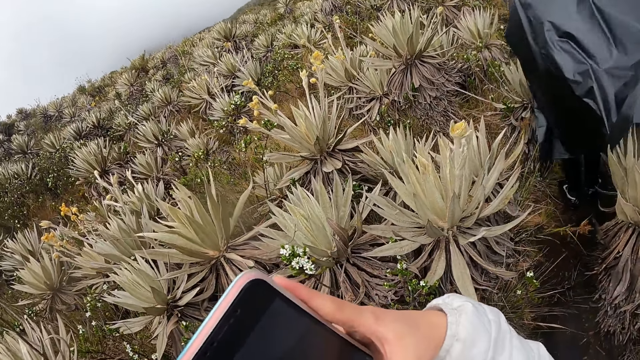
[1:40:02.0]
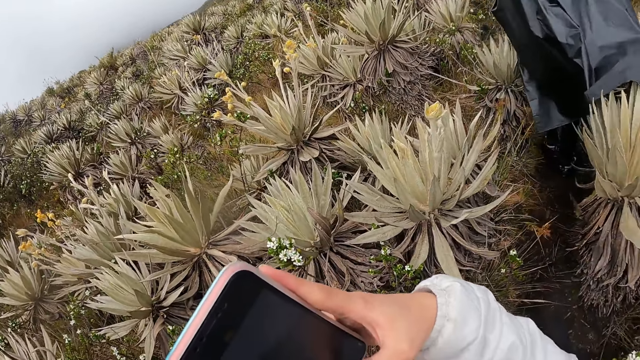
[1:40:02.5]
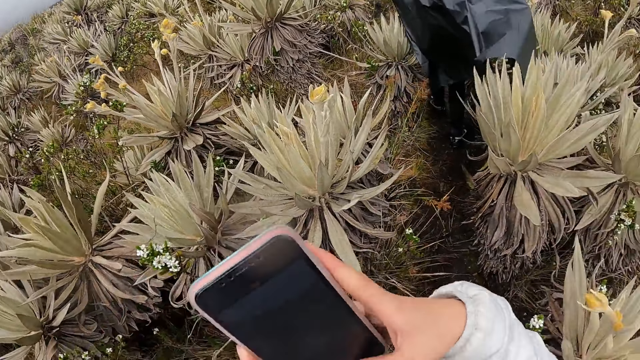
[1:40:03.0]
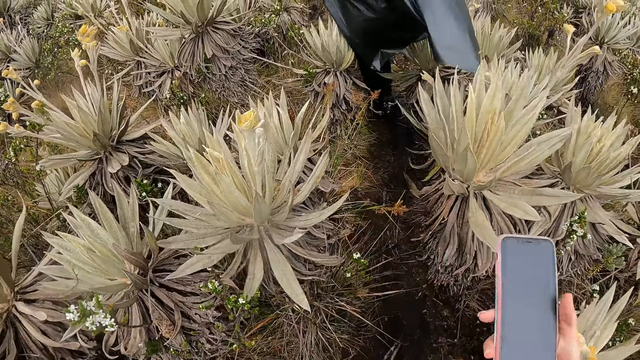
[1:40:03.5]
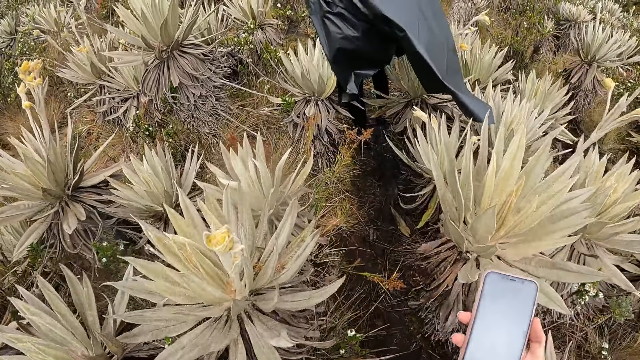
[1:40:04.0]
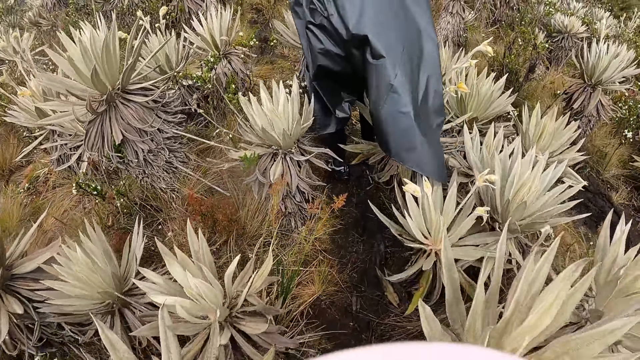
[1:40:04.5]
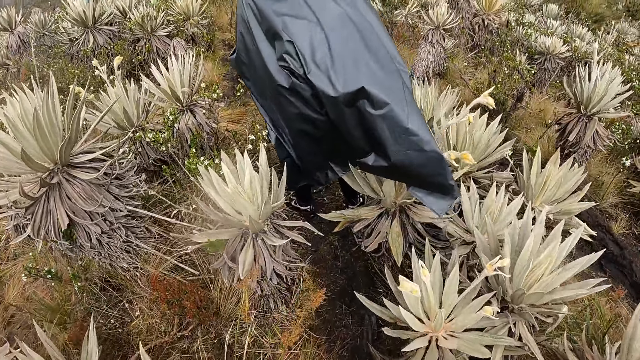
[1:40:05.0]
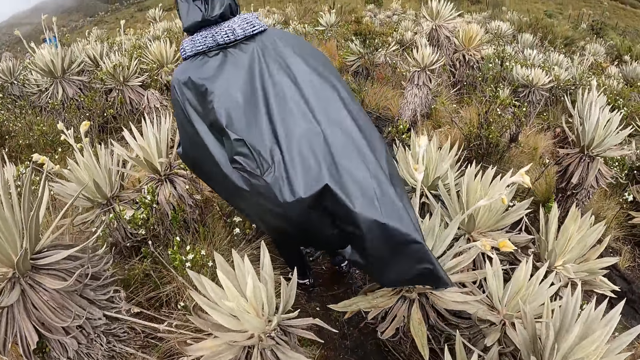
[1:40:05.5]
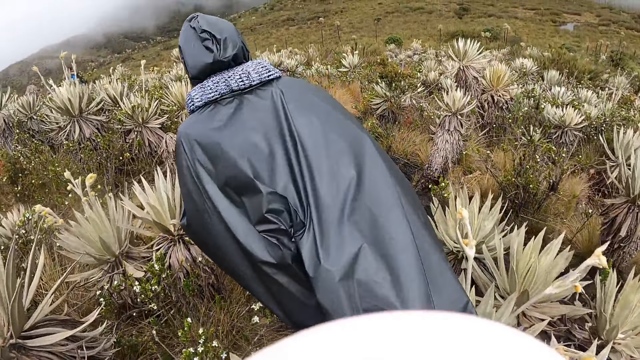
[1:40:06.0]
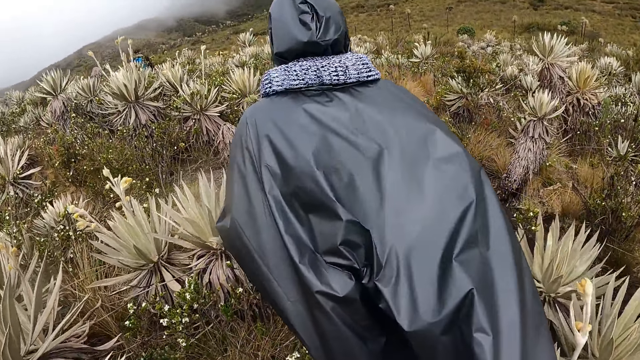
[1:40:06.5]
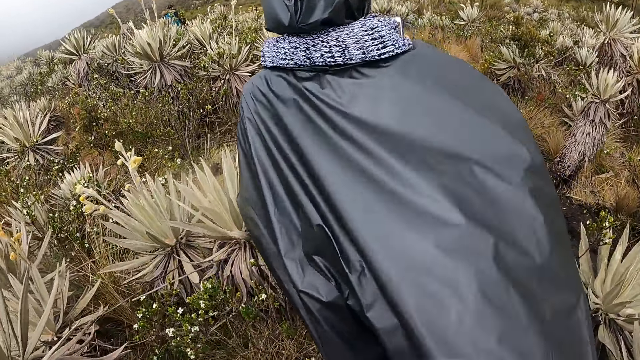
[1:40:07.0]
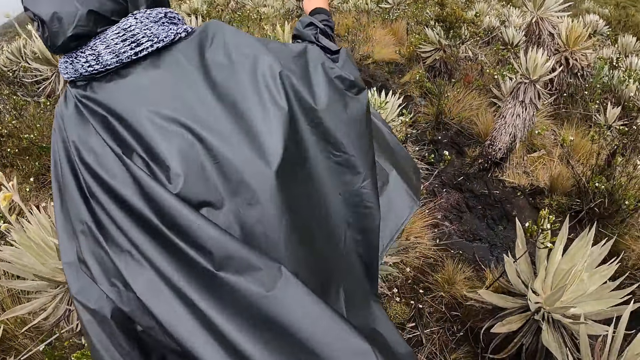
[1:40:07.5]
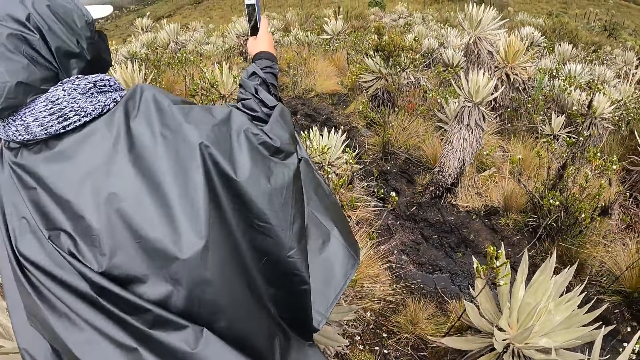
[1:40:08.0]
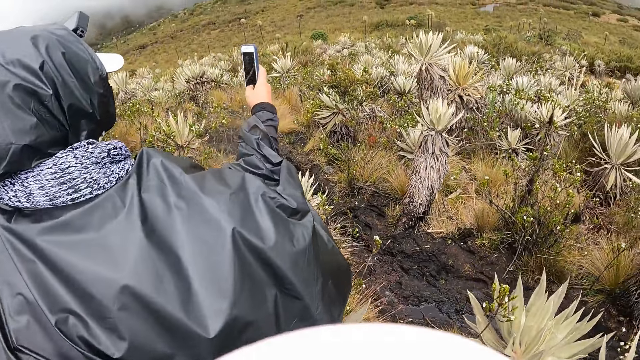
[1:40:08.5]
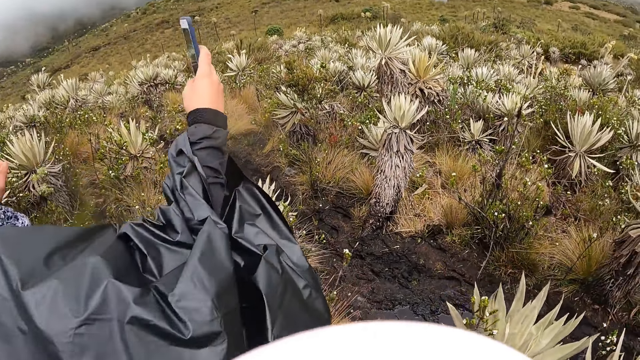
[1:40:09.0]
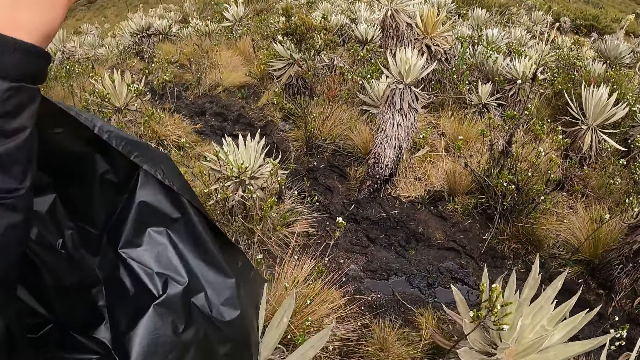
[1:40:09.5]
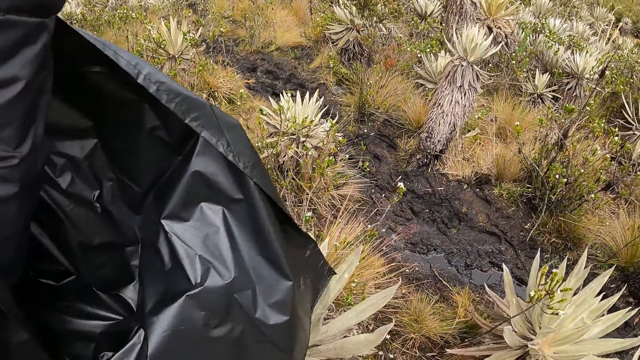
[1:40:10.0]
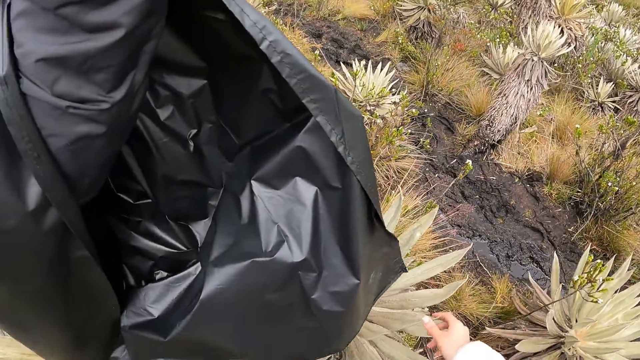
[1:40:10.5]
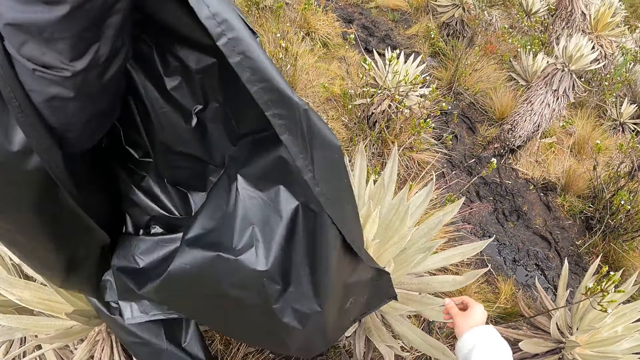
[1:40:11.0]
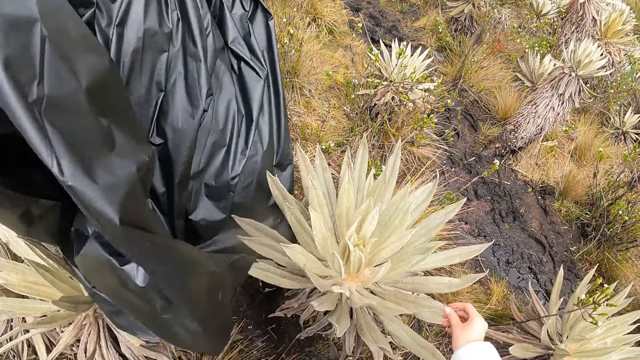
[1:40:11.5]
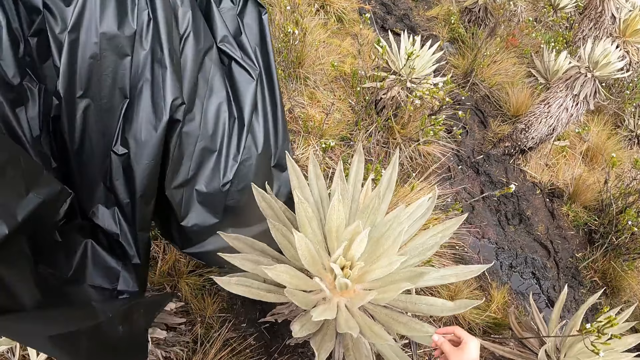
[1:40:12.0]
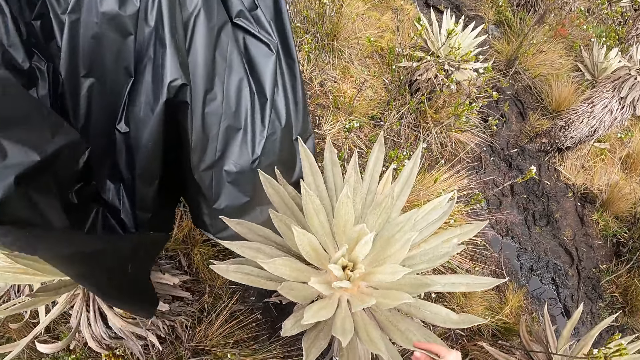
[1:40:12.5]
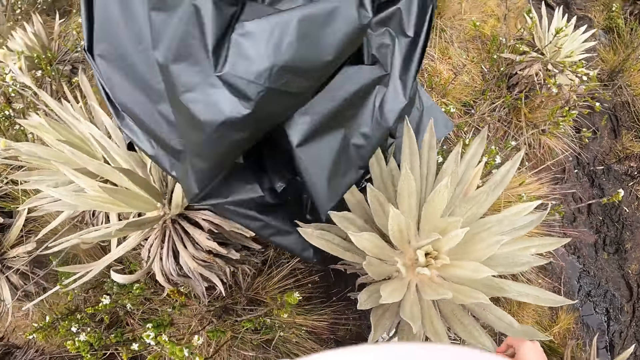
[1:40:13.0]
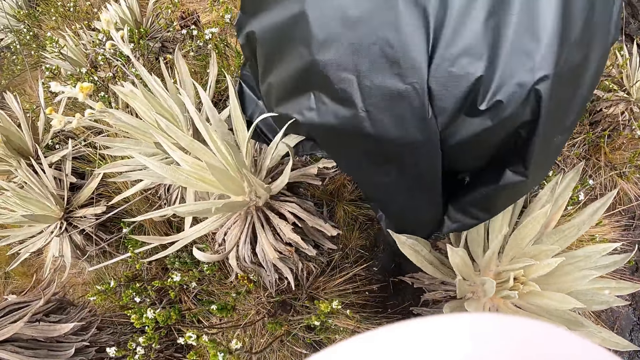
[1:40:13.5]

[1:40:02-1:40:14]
The camera wearer stands outside. She holds the phone with both hands. She holds the phone with her right hand. She walks outside. A woman holds the phone with her right hand.

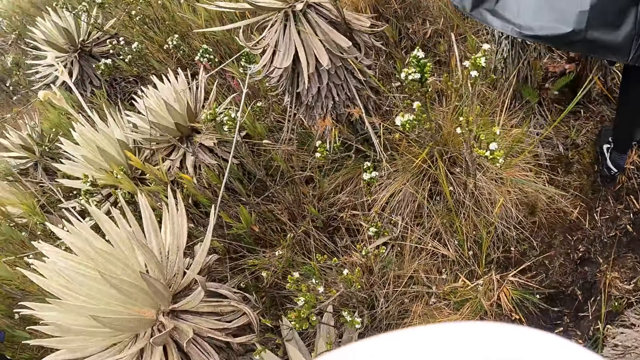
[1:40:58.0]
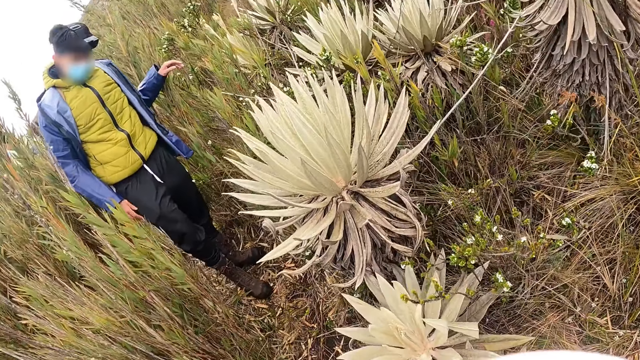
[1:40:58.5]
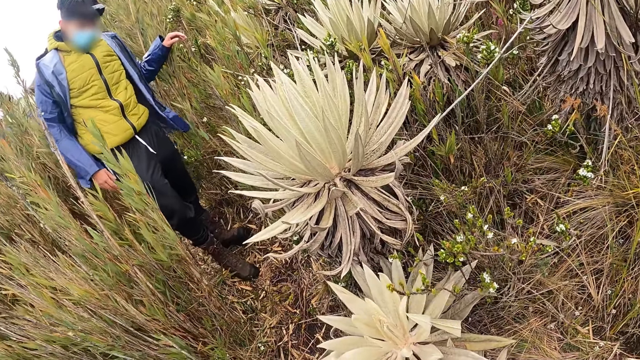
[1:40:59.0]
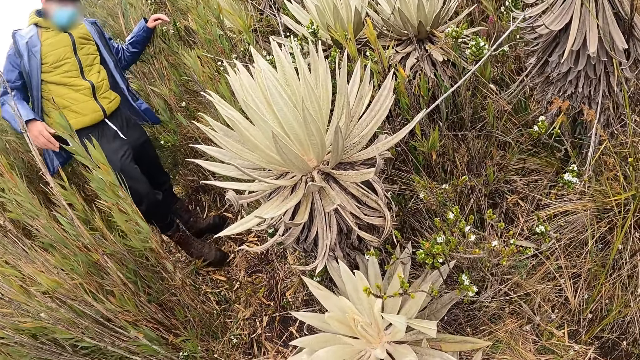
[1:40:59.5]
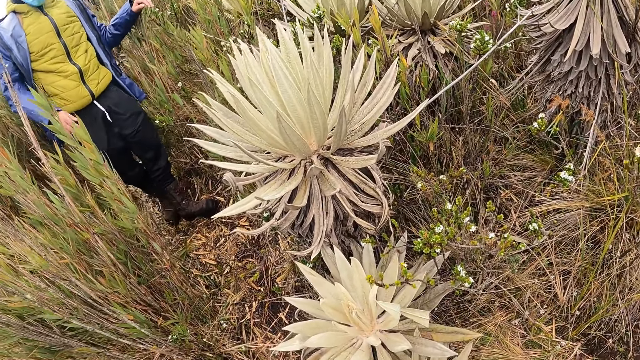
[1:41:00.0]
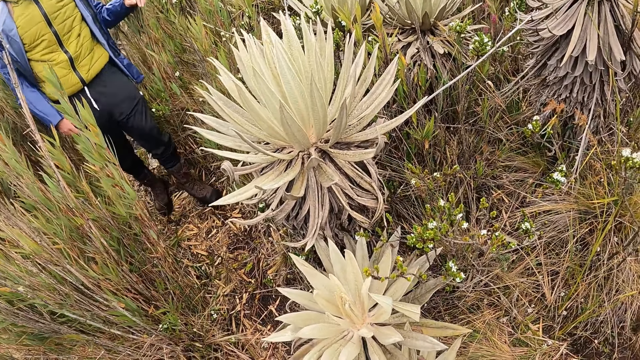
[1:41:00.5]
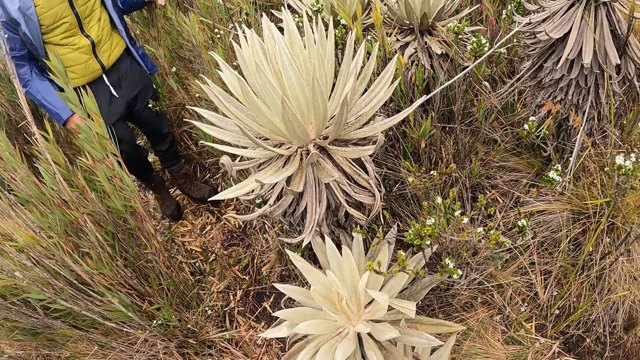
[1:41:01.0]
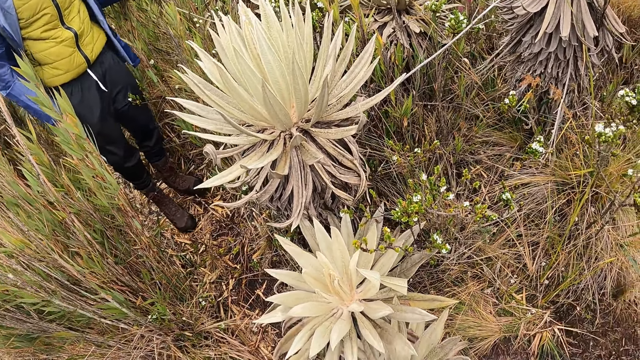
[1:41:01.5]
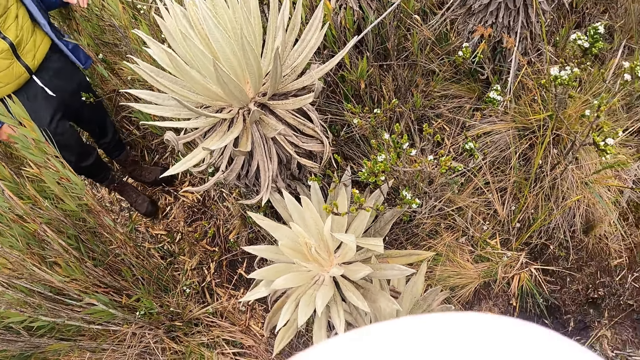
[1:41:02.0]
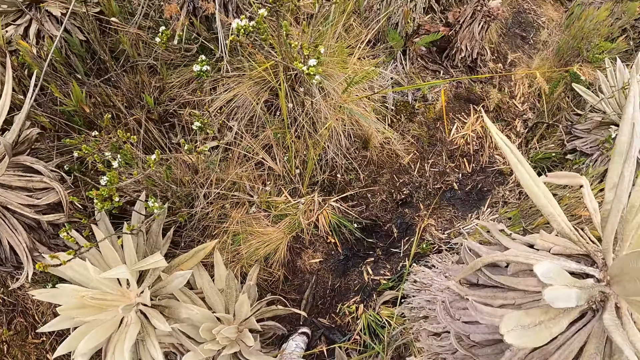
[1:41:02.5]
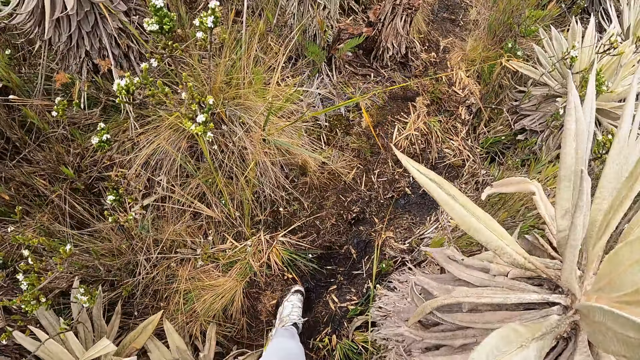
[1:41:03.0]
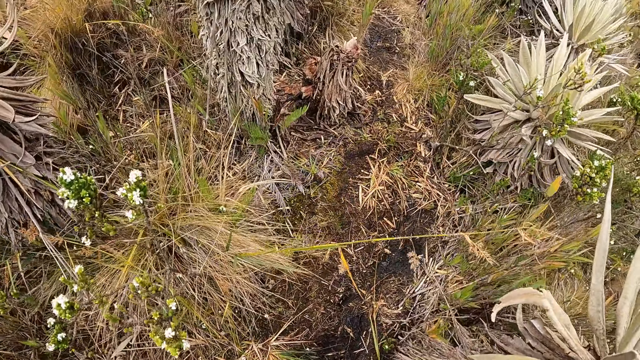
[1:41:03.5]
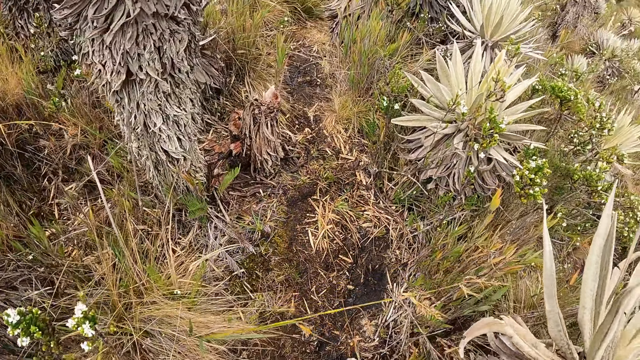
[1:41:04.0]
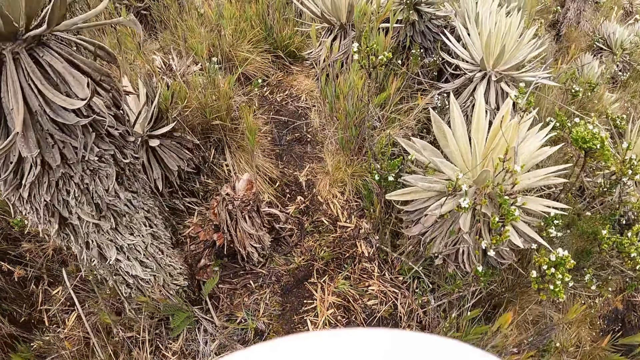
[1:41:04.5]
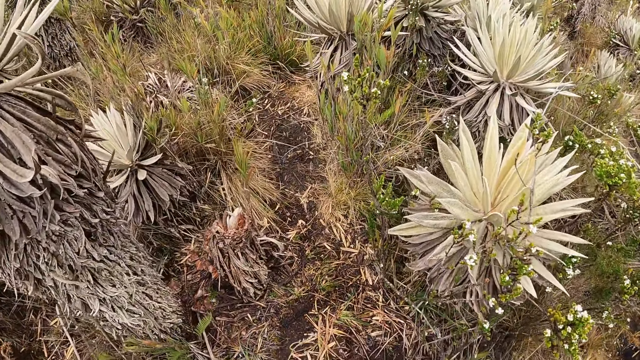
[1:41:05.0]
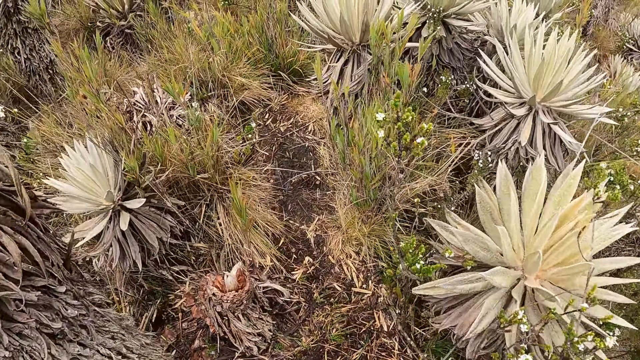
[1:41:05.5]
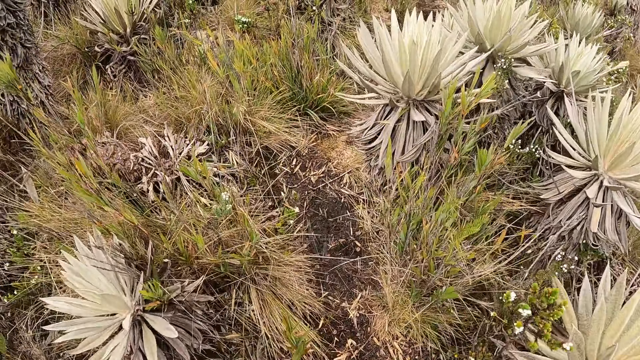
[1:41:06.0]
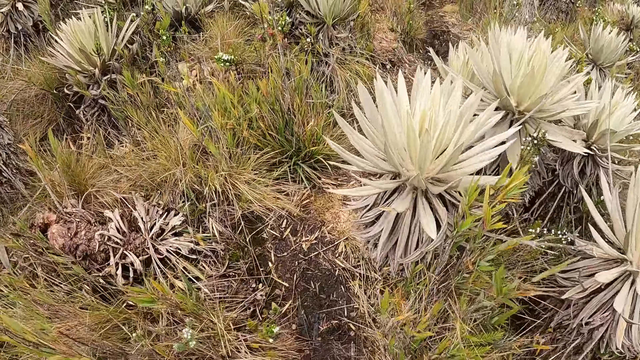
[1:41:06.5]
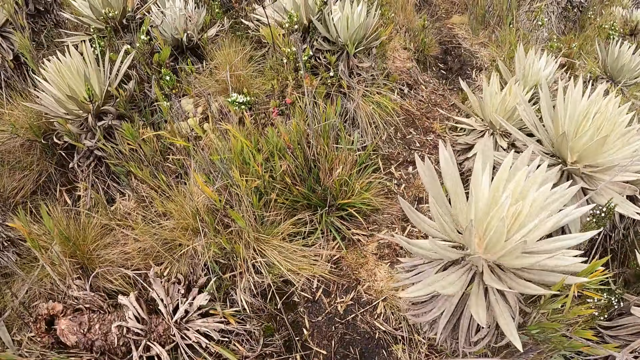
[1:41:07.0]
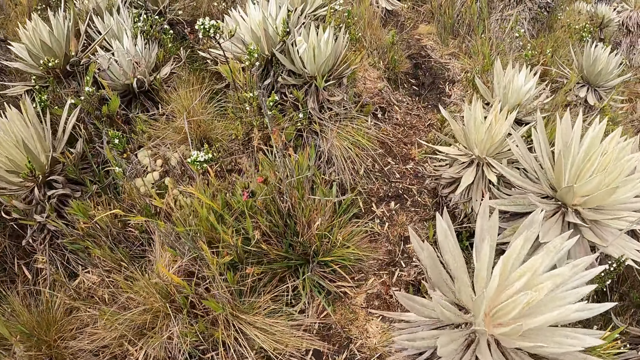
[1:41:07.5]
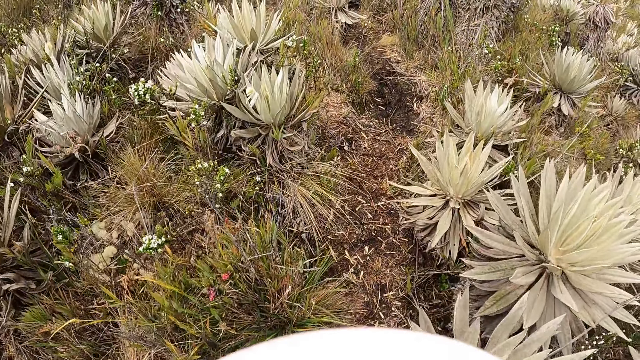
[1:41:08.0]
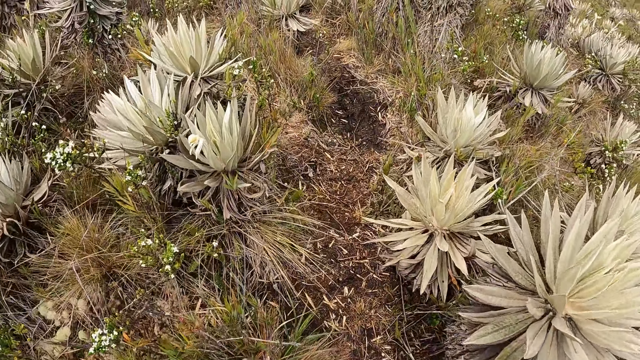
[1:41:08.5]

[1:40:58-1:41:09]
The camera wearer interacts with a man. They stand outside. They walk along the trail.
